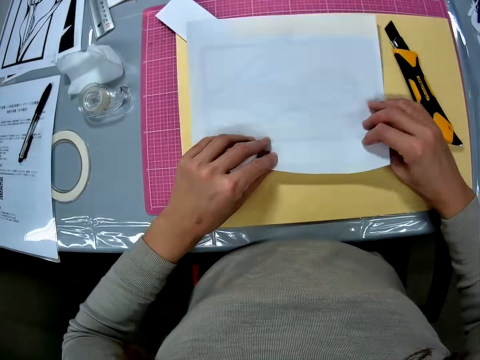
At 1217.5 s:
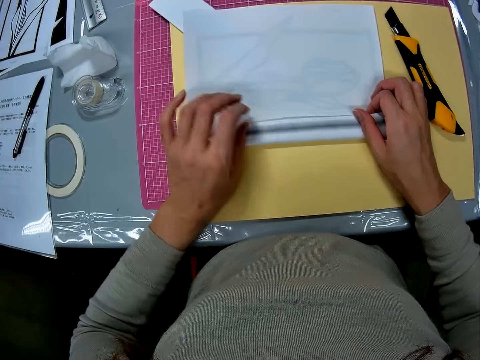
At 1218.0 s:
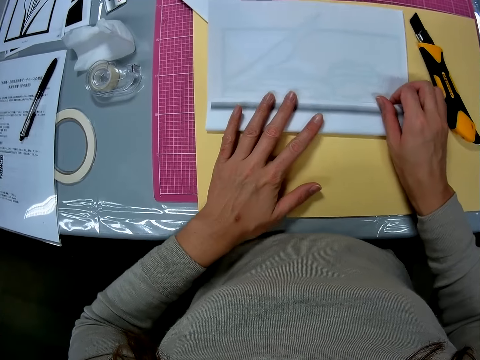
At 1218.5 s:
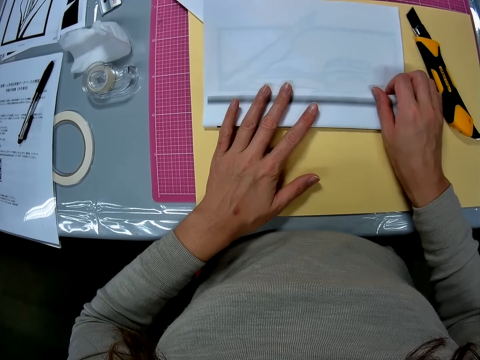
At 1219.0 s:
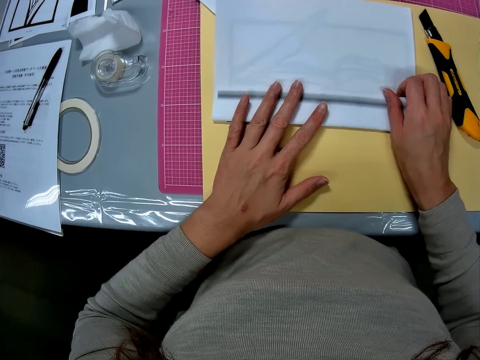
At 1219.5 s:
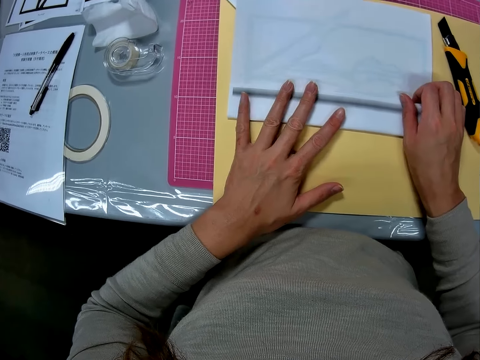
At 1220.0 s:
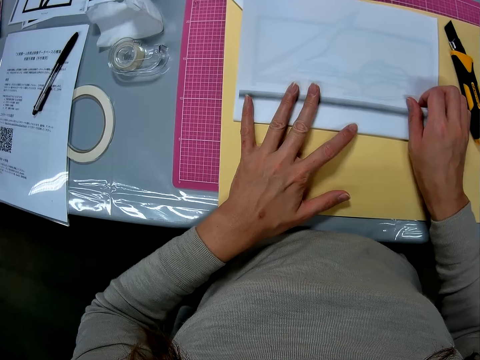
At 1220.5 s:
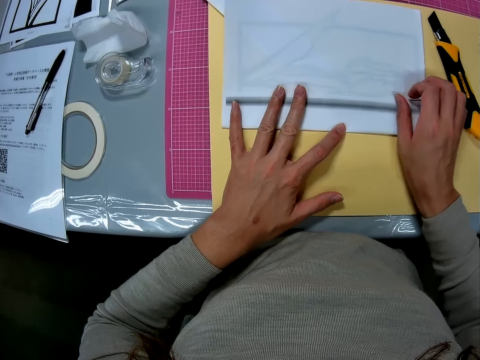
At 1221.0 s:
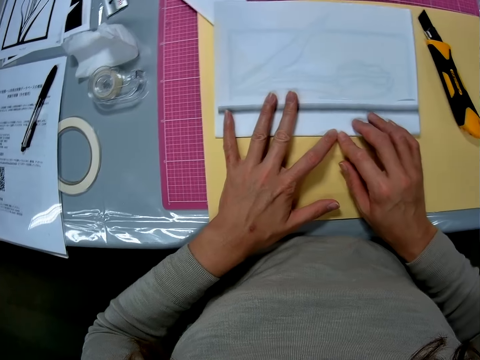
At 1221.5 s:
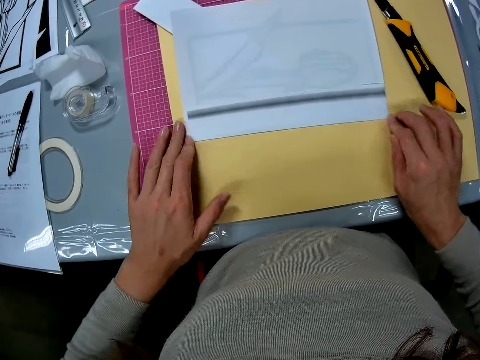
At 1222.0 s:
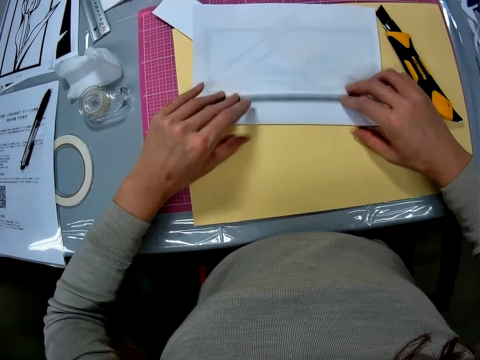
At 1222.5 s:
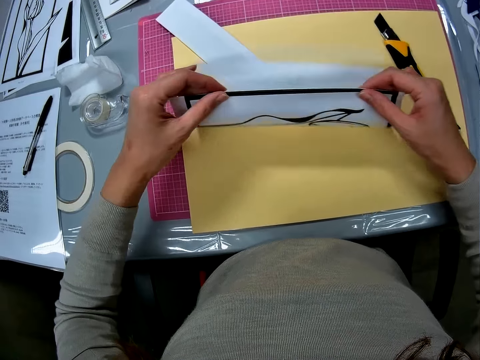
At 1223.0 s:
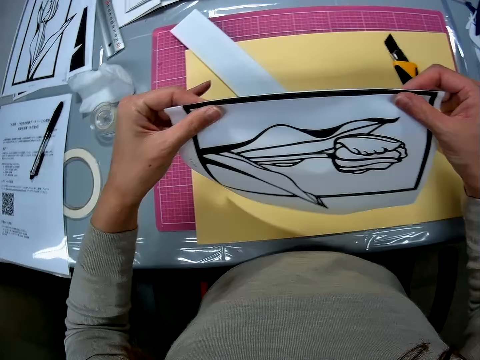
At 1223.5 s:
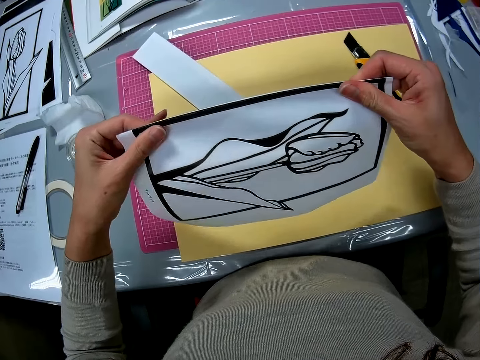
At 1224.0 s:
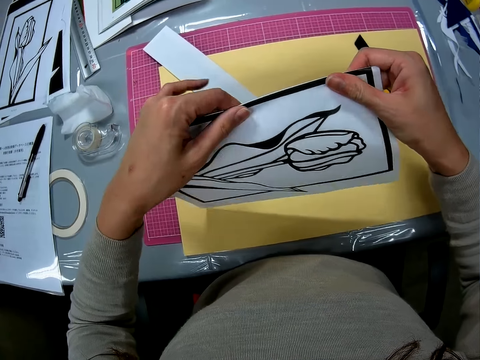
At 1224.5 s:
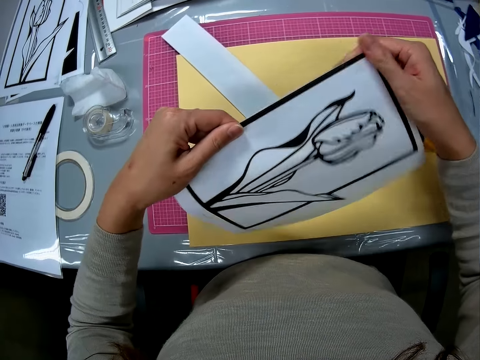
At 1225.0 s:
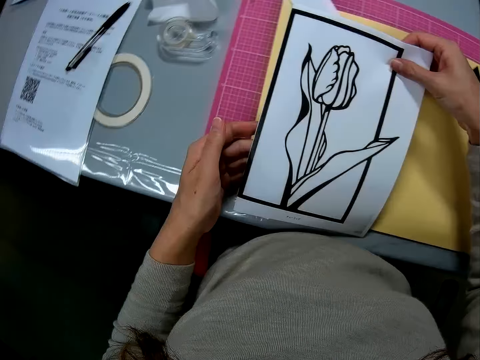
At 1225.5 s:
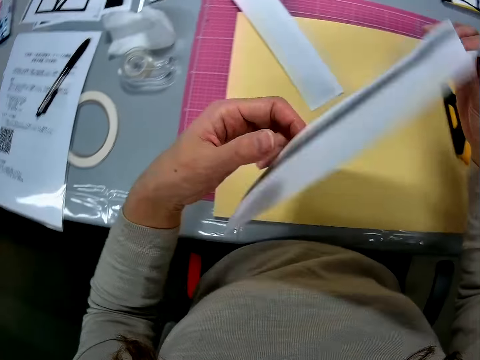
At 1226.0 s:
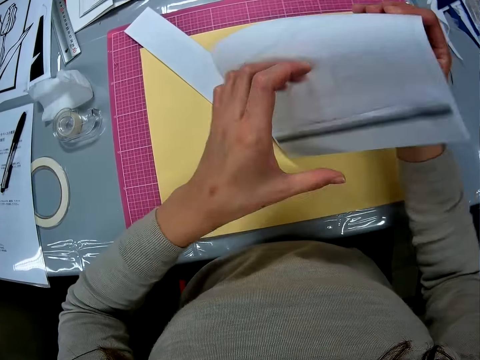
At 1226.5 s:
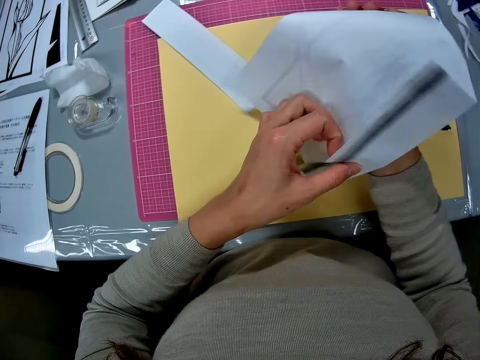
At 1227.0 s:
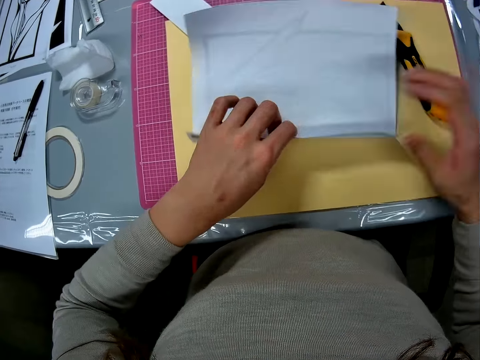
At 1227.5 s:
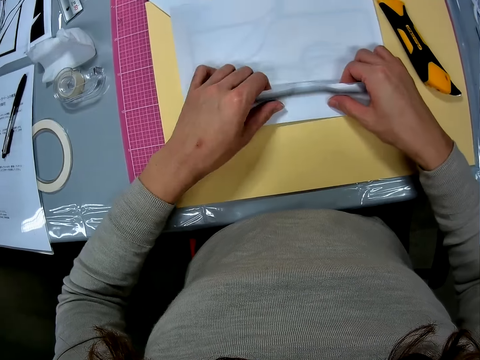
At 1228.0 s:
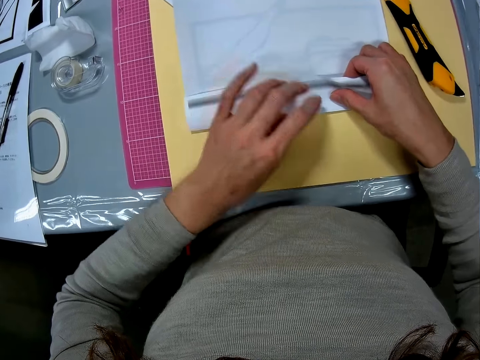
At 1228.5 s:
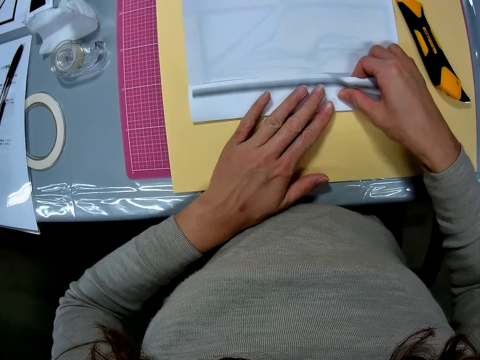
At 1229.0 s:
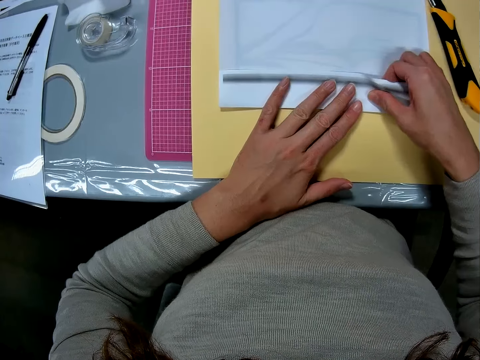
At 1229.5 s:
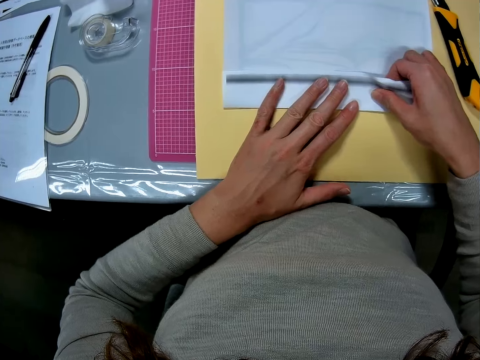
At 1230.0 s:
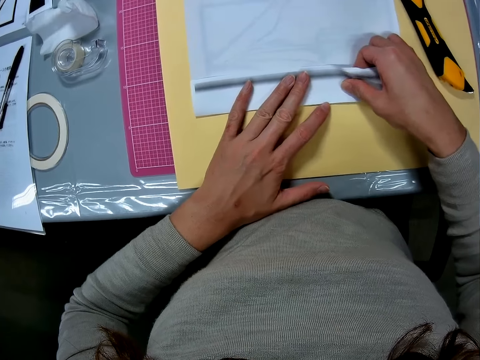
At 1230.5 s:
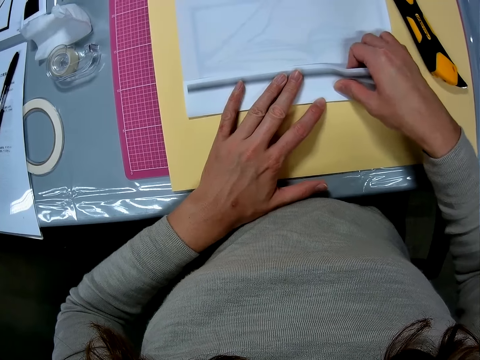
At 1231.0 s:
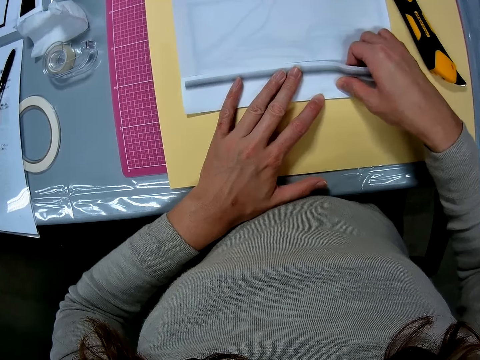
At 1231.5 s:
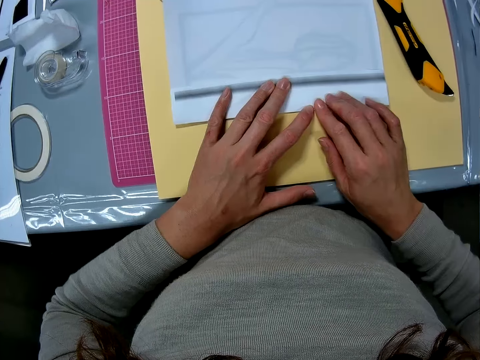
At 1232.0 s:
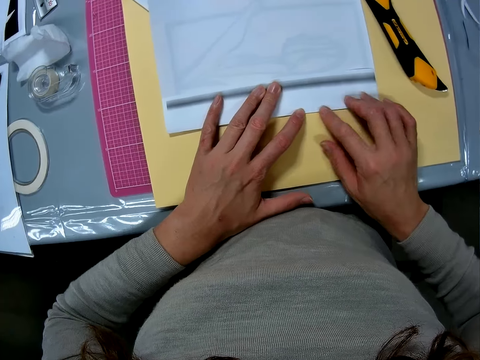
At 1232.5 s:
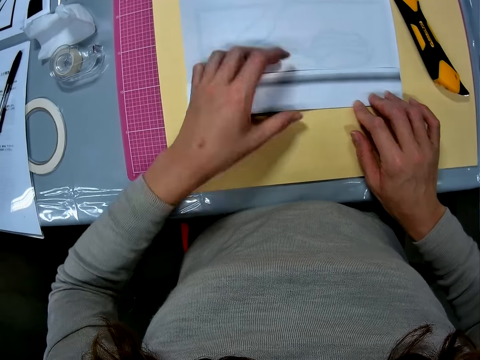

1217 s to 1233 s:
The camera wearer puts the paper on a paper. They fold another edge of the printed piece of paper. They lift the paper. They put the paper on a paper. They flip a paper. They unfold the paper. They put the paper on a paper. They fold the paper.

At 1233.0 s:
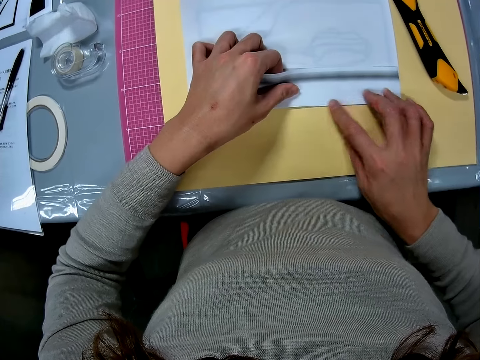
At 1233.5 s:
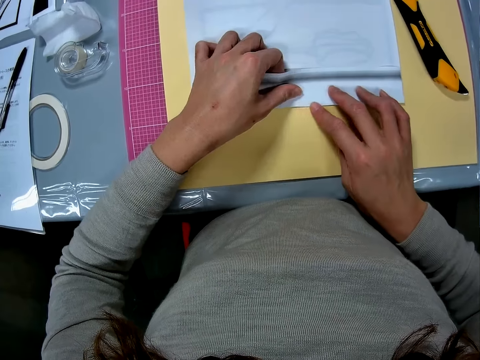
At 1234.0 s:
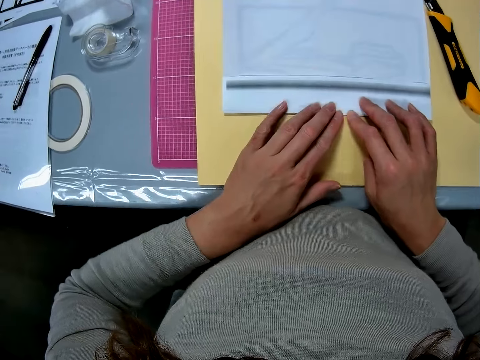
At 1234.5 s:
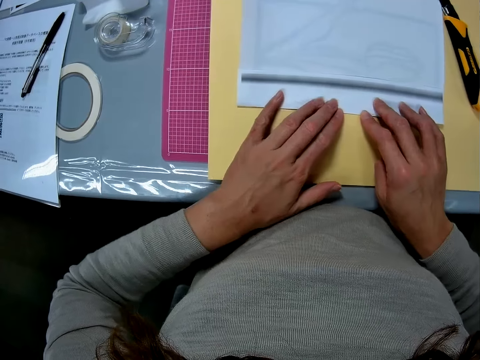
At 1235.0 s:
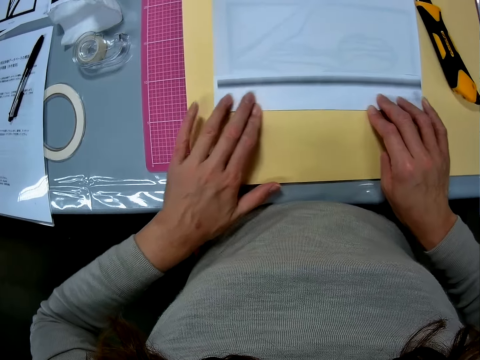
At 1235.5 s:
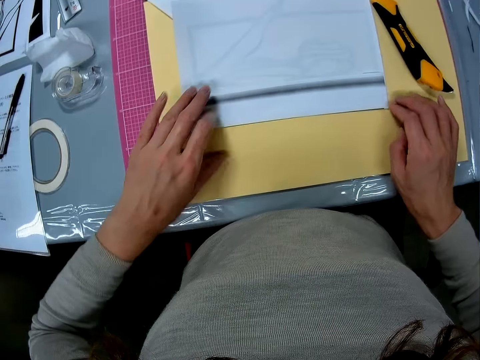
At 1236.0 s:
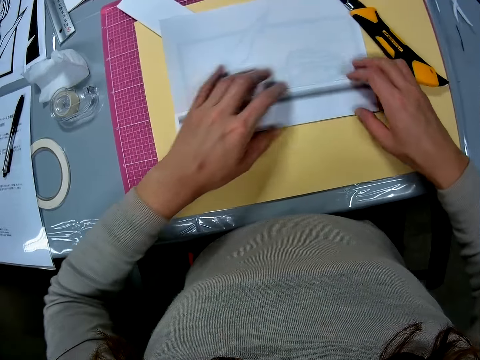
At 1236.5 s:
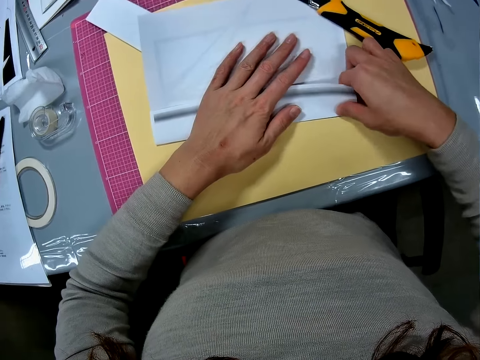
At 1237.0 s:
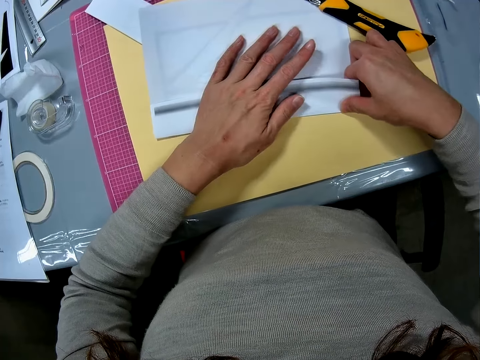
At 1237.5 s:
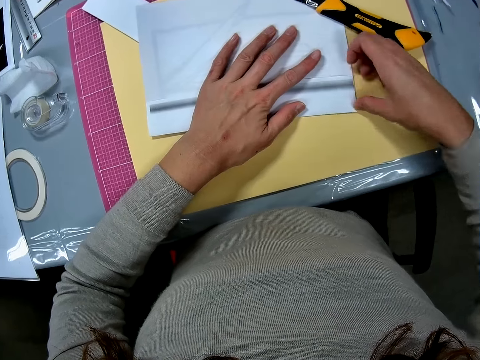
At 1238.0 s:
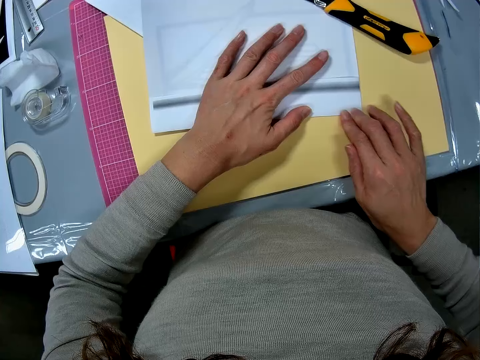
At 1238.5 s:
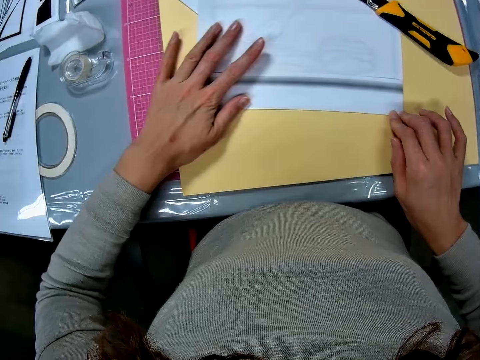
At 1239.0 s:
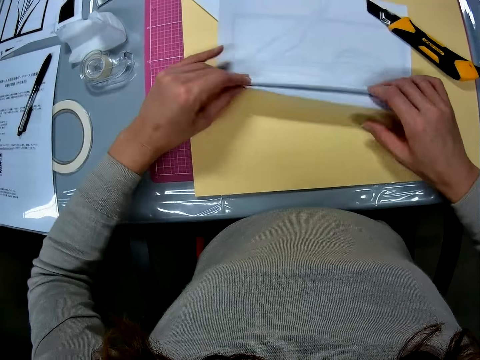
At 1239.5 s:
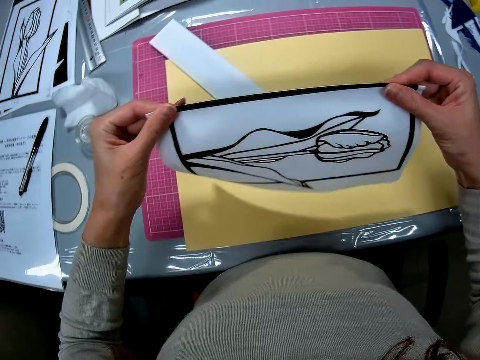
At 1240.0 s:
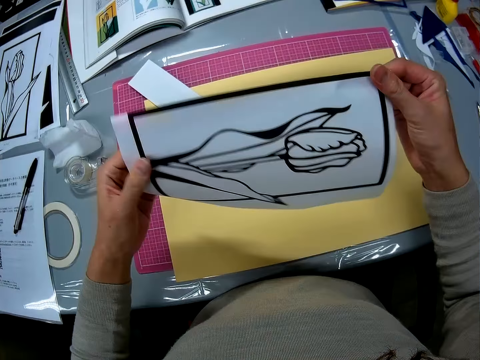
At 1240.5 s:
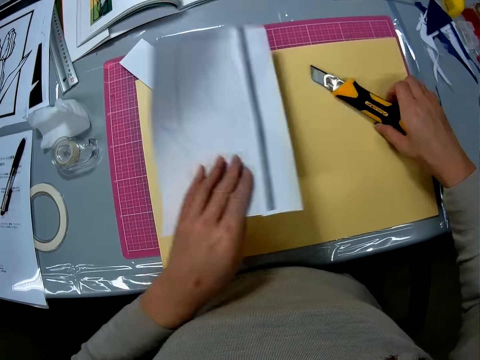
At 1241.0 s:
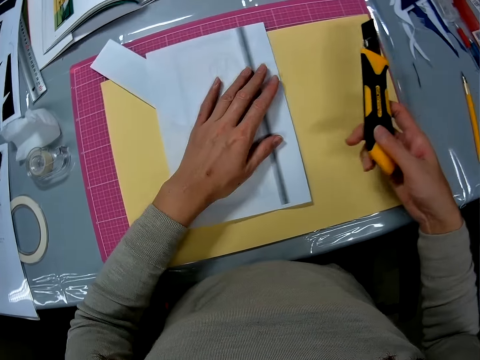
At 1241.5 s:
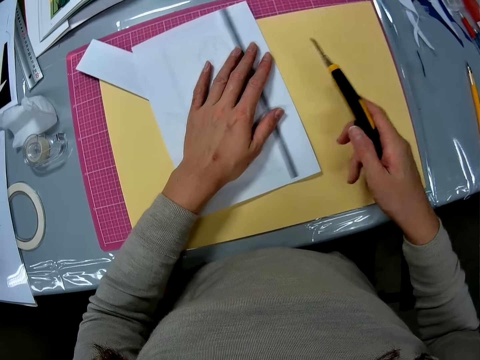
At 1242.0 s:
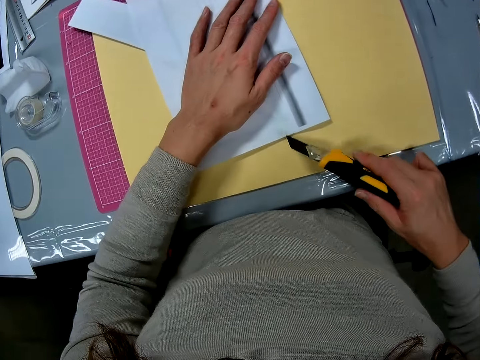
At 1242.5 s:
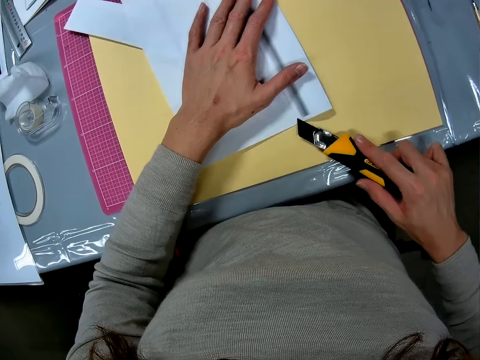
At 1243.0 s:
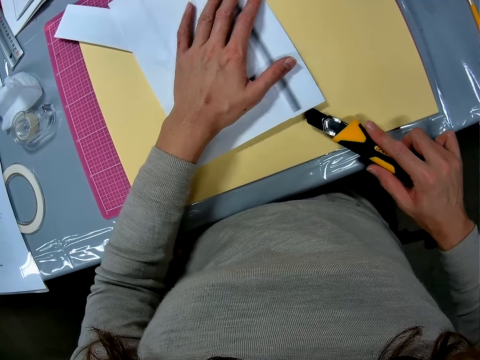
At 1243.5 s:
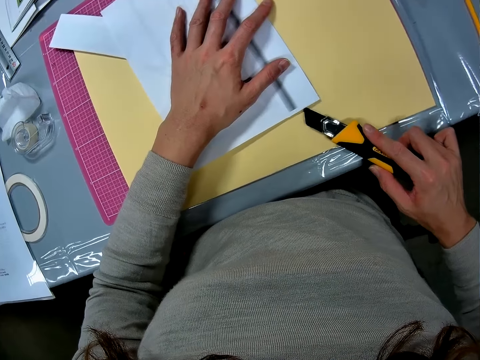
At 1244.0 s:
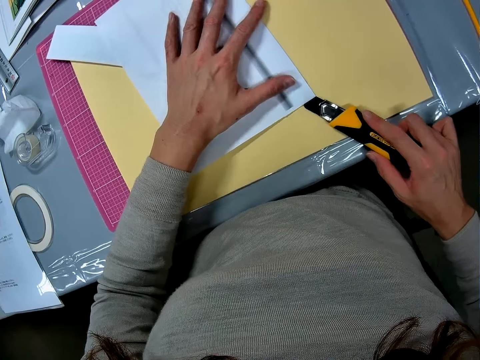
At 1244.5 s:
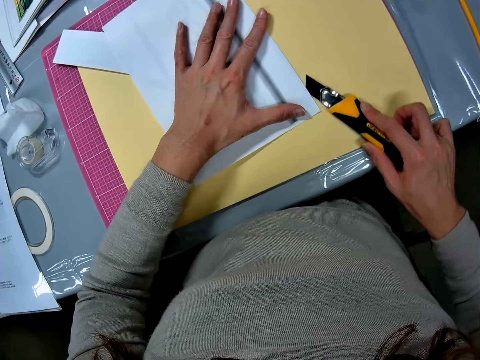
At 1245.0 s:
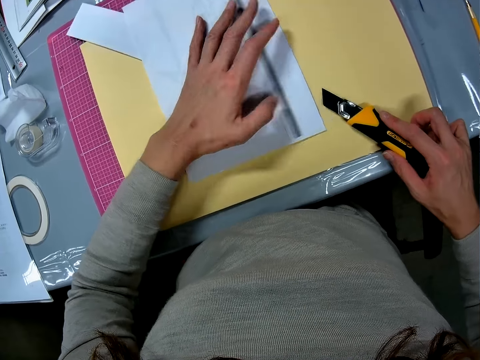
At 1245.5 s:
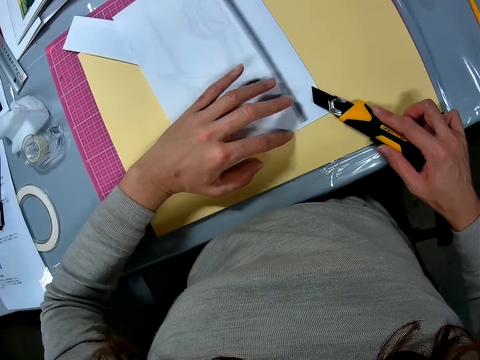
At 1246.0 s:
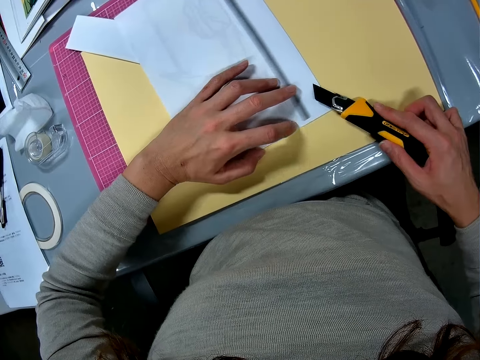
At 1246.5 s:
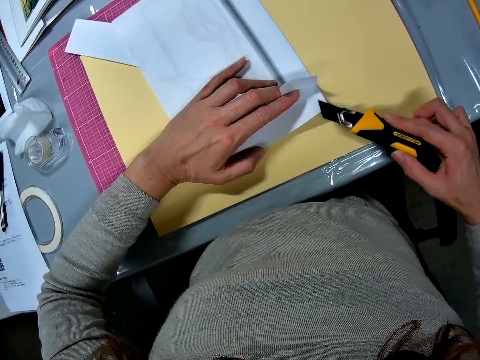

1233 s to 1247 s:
The camera wearer aligns the paper. They pick a paper. They pick a craft knife. They hold a paper. They cut out the edge of the printed piece of paper with the craft cutter knife.
